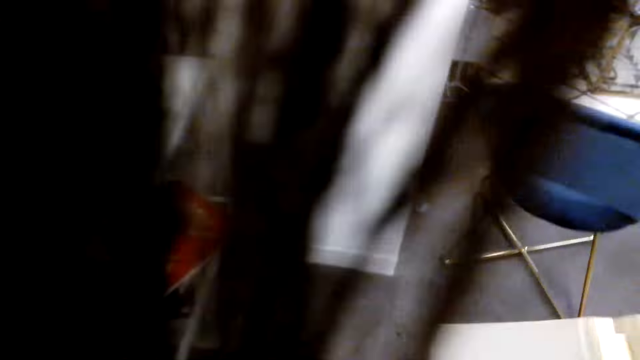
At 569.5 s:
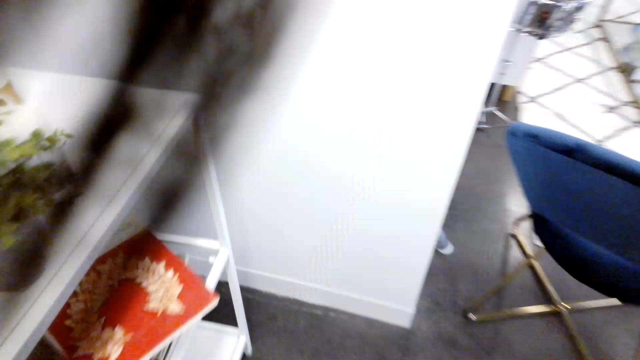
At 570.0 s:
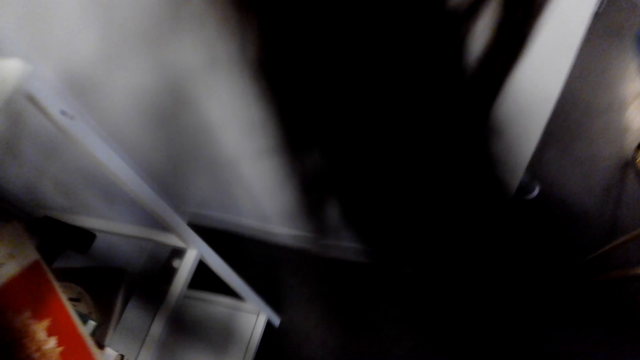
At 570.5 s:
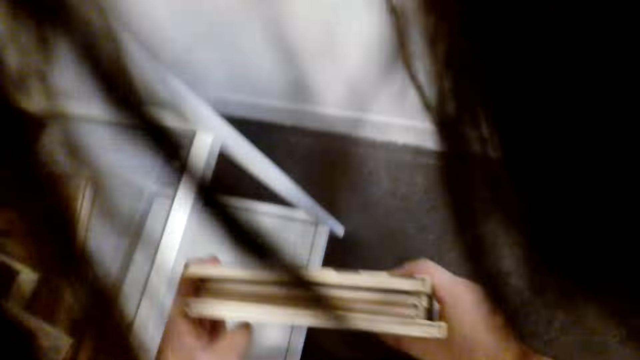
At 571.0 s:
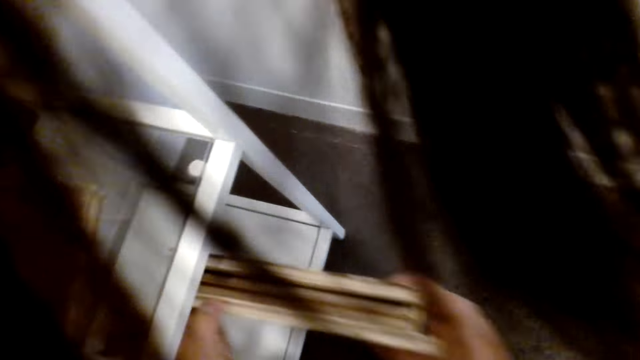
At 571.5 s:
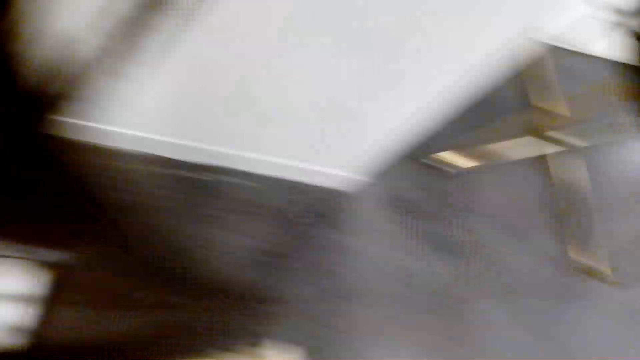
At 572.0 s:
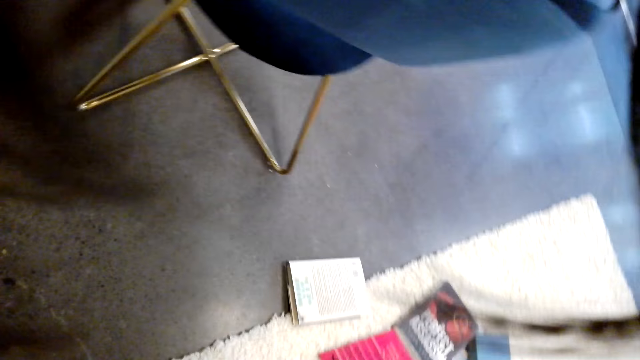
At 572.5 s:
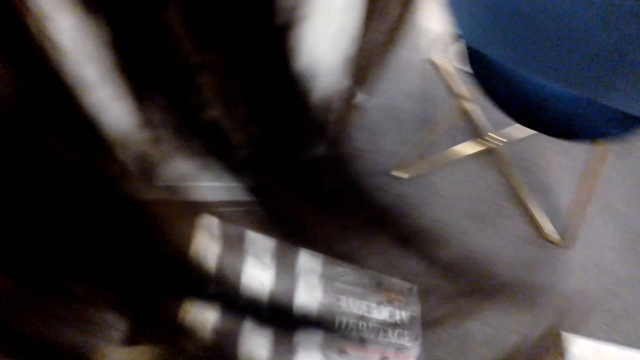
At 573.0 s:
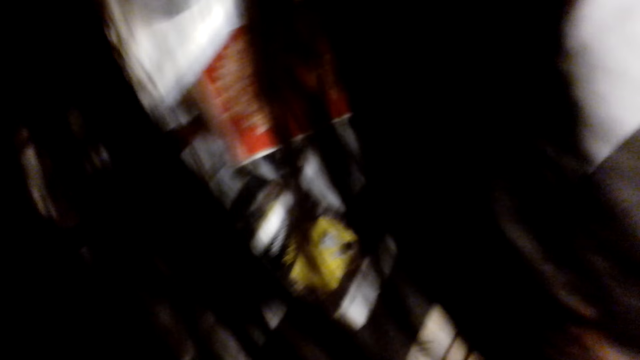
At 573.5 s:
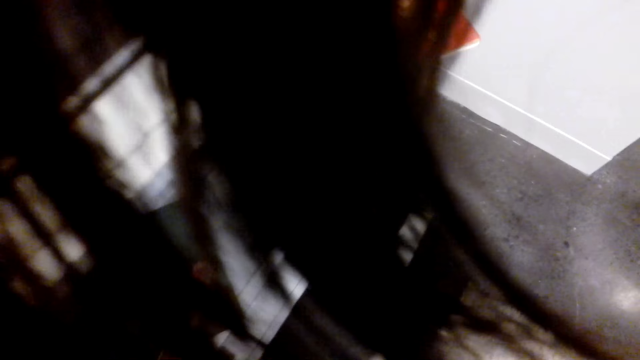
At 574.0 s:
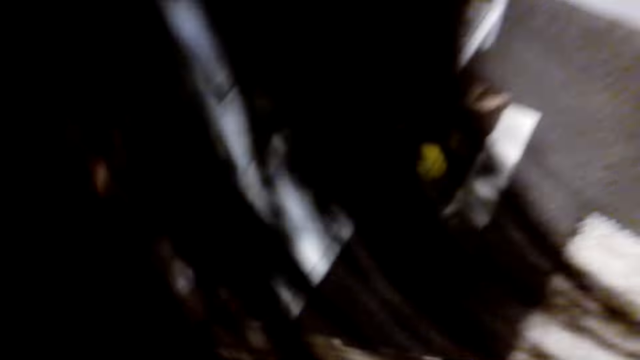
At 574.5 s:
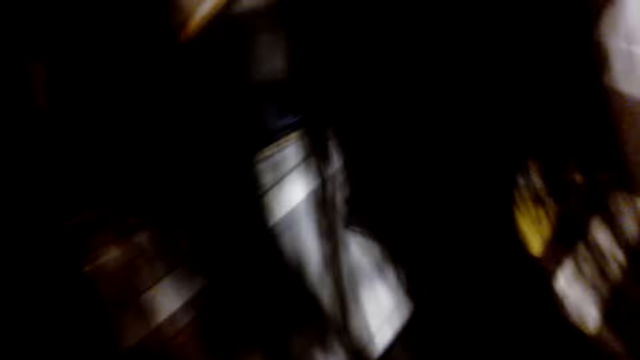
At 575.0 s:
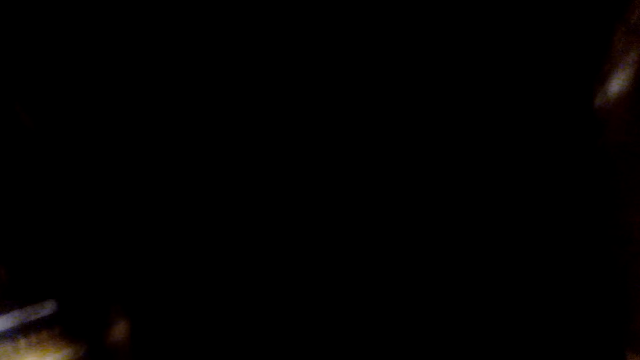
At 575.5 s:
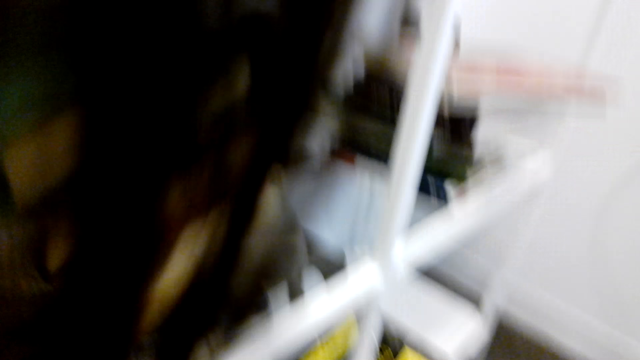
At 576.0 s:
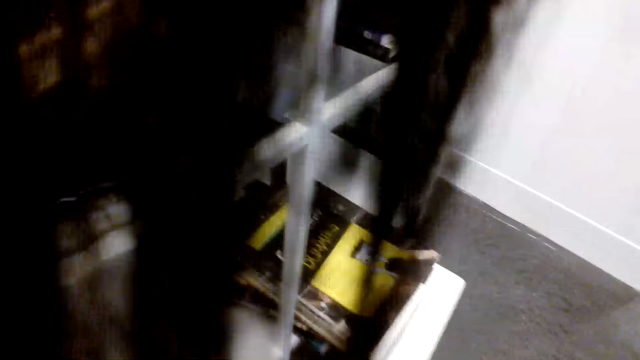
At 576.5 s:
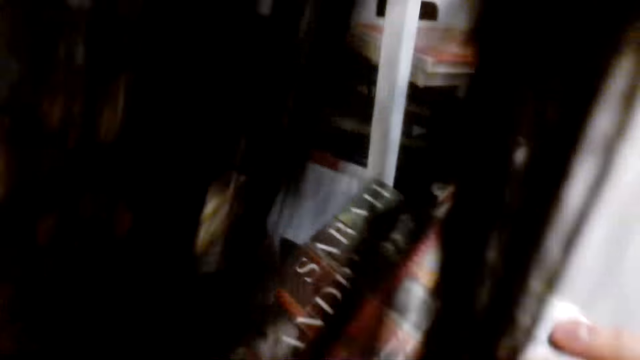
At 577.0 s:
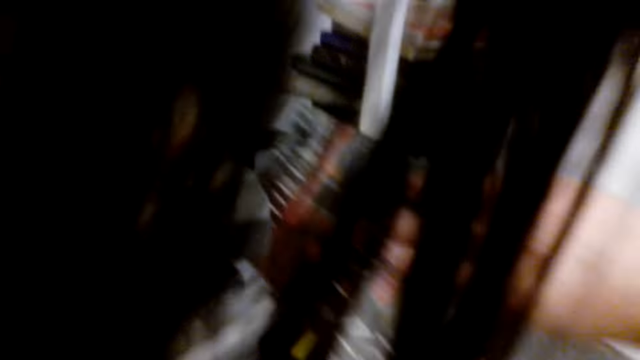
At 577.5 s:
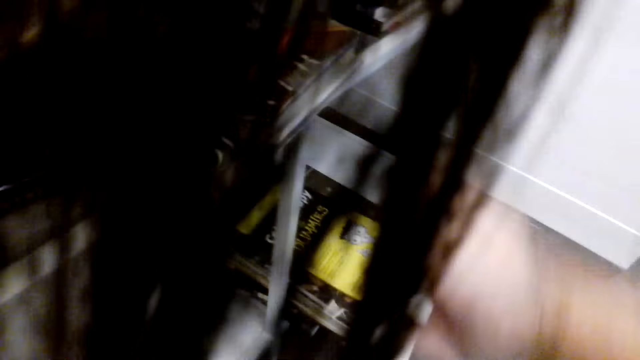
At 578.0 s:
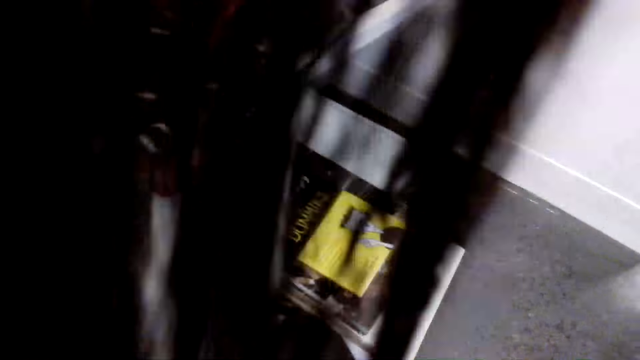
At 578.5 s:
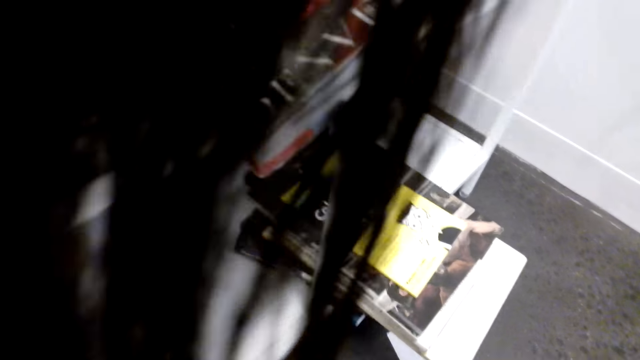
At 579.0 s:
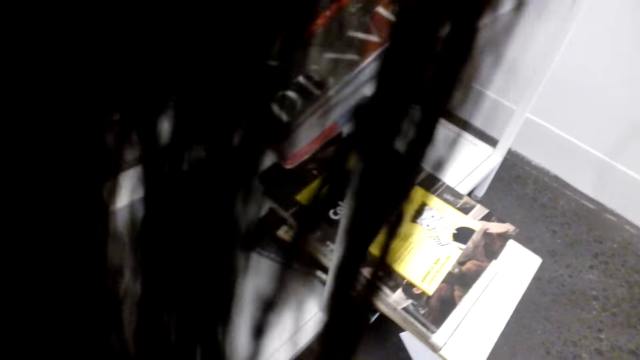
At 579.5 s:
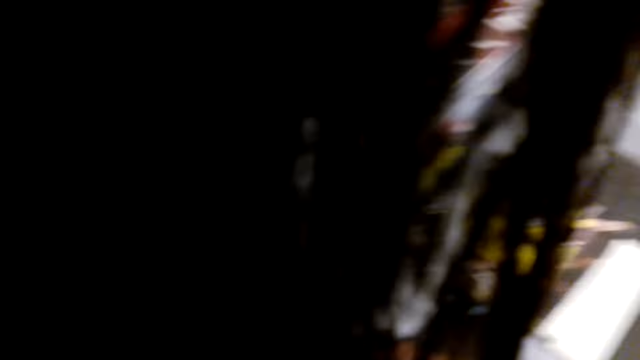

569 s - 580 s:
The camera wearer puts the book in the shelf and lifts books.

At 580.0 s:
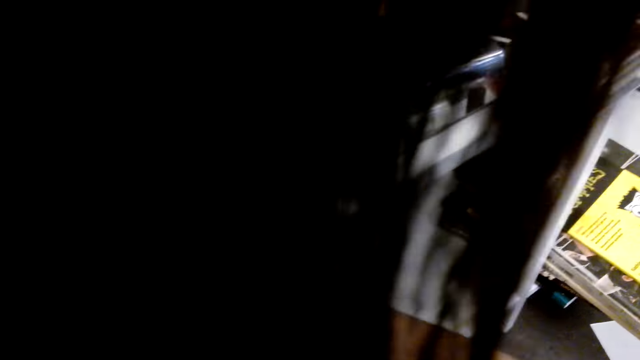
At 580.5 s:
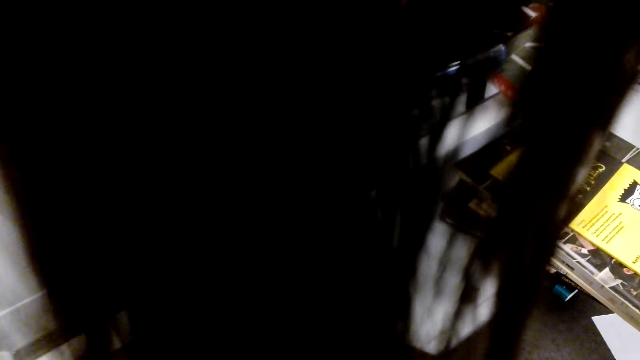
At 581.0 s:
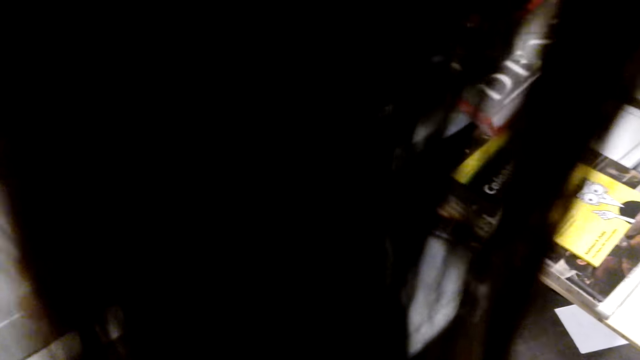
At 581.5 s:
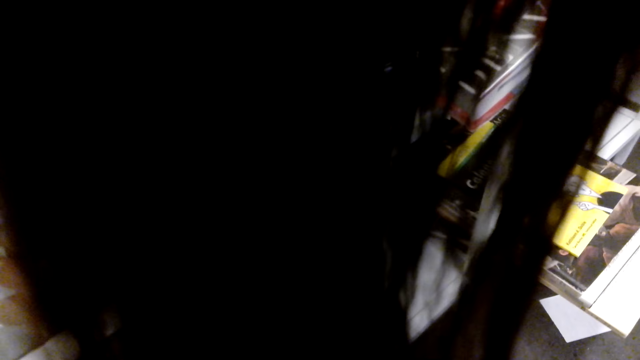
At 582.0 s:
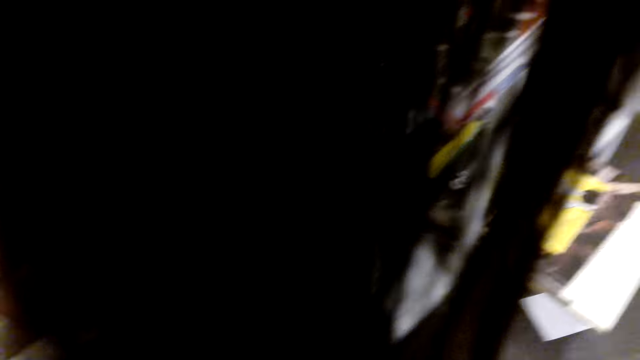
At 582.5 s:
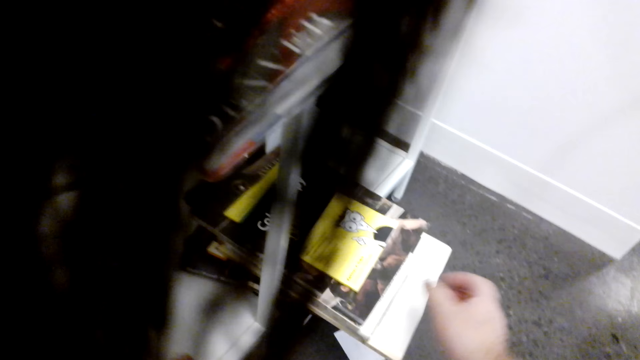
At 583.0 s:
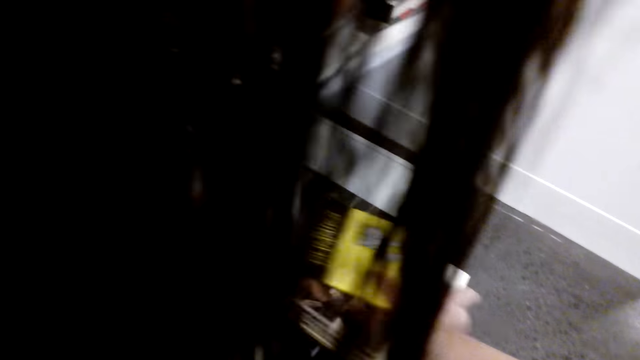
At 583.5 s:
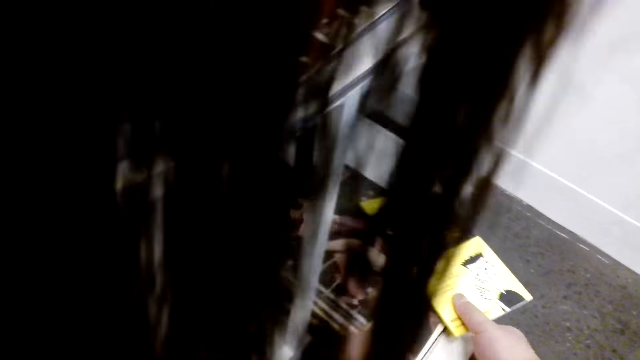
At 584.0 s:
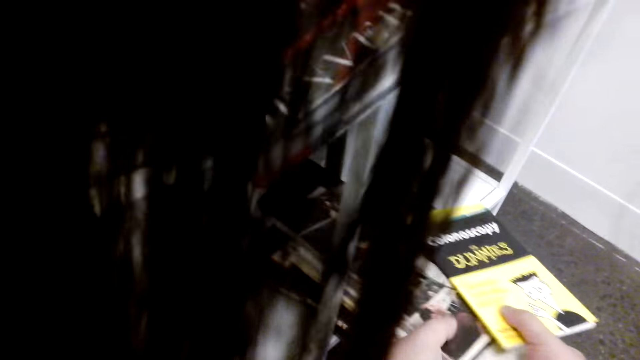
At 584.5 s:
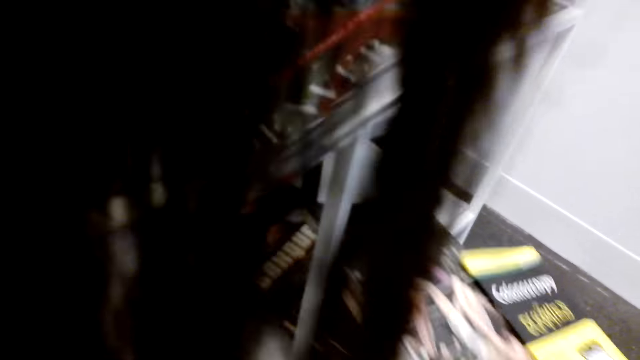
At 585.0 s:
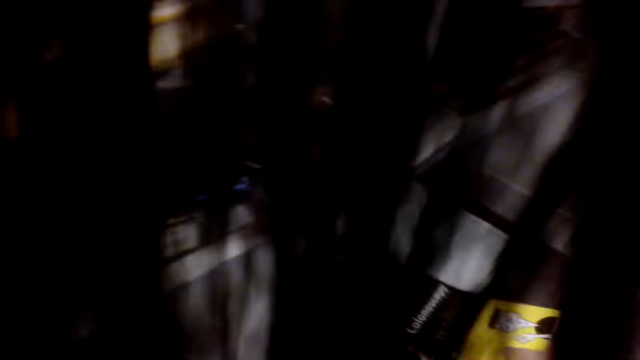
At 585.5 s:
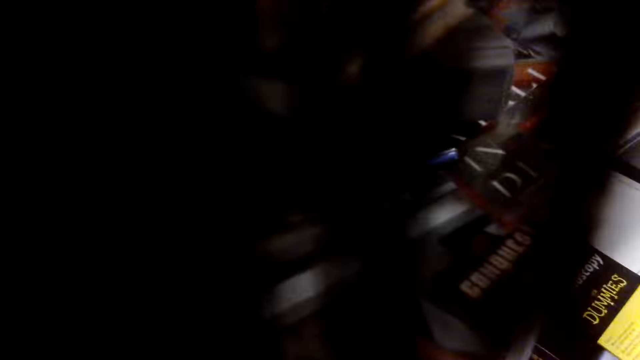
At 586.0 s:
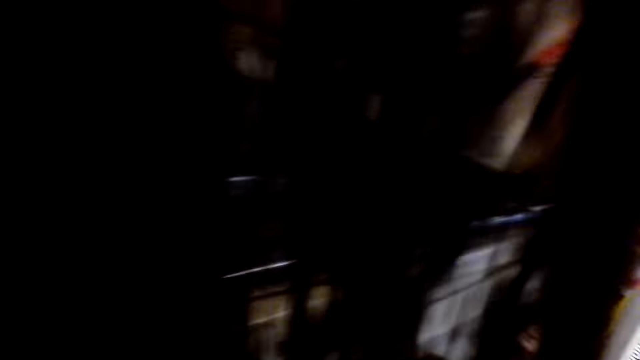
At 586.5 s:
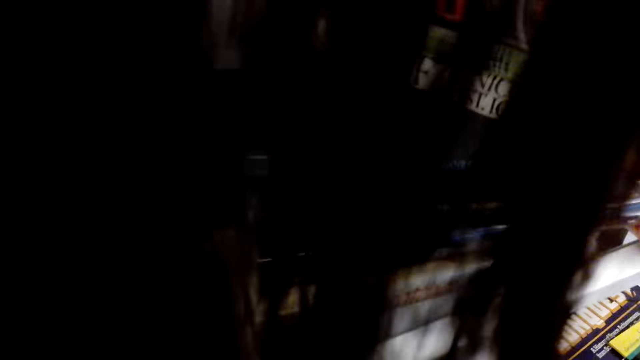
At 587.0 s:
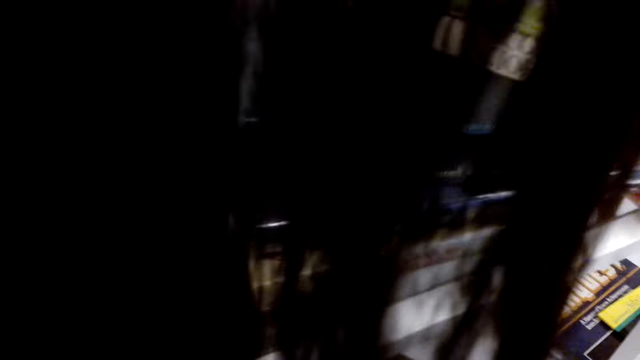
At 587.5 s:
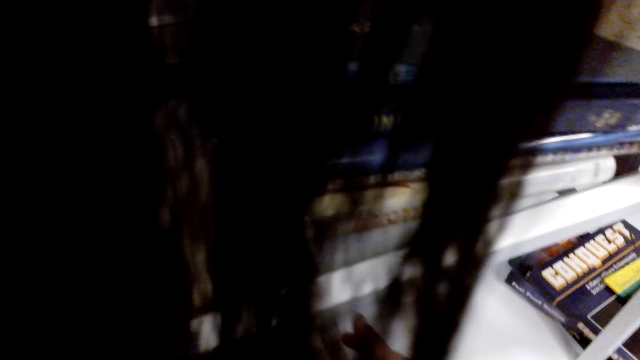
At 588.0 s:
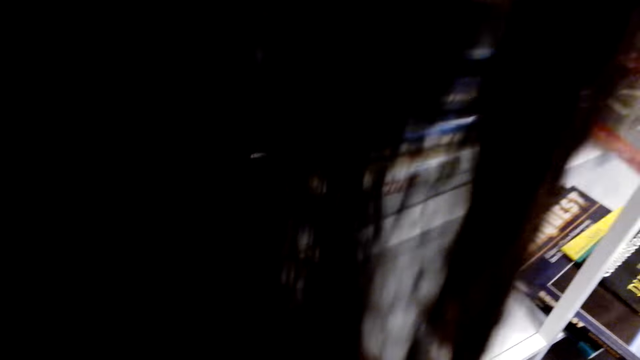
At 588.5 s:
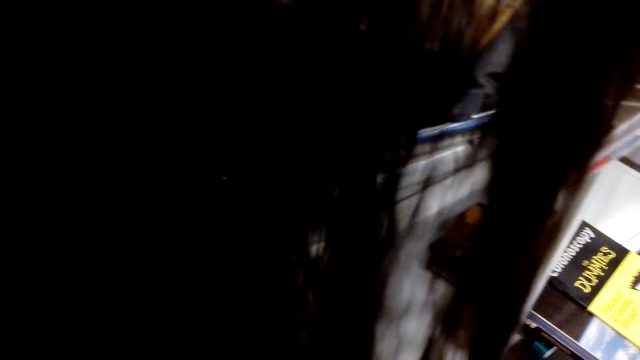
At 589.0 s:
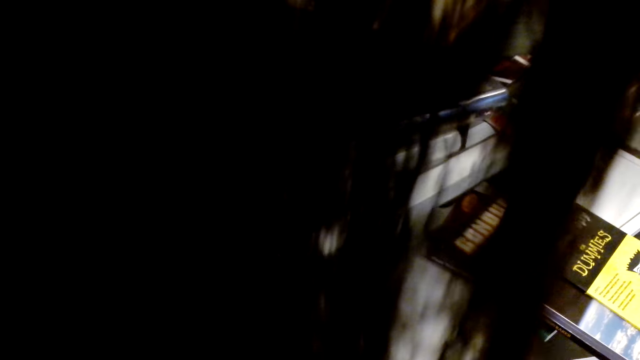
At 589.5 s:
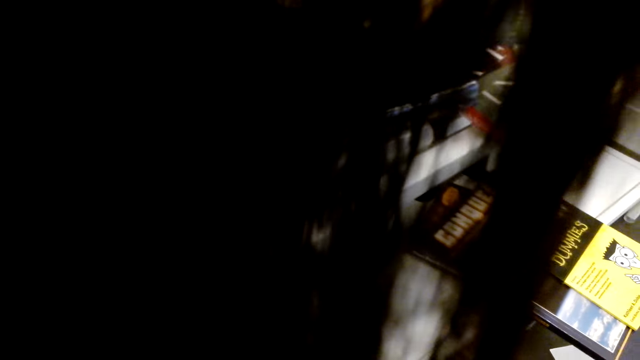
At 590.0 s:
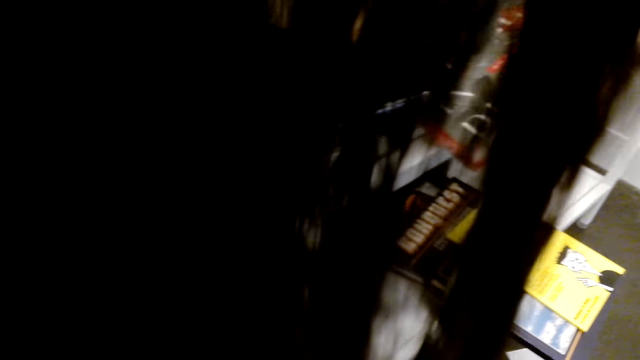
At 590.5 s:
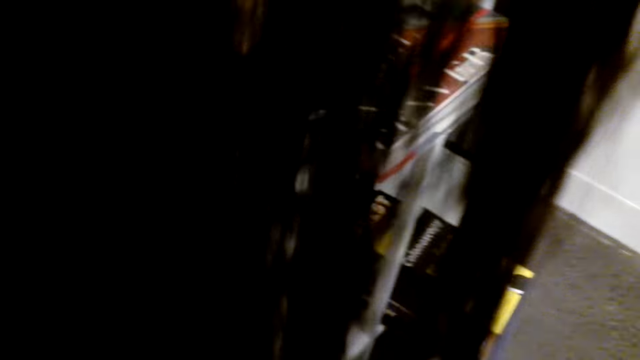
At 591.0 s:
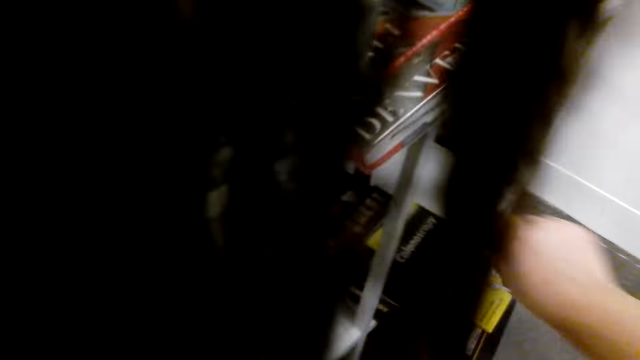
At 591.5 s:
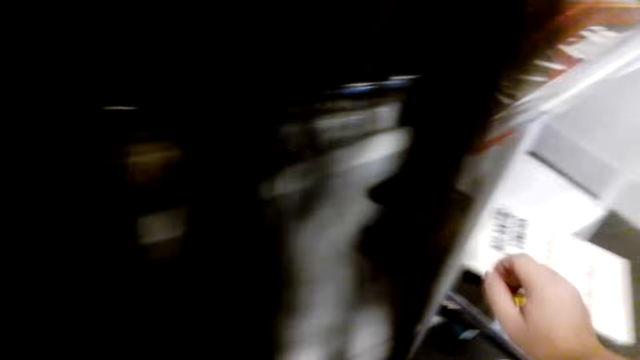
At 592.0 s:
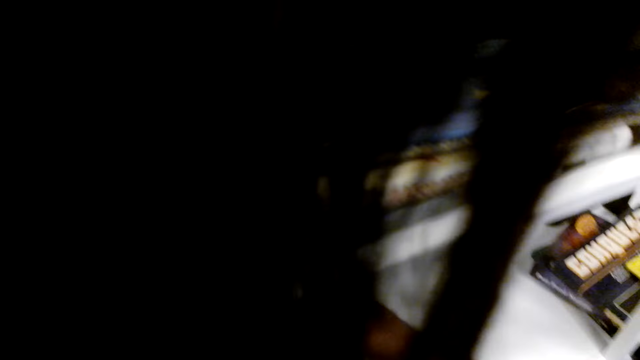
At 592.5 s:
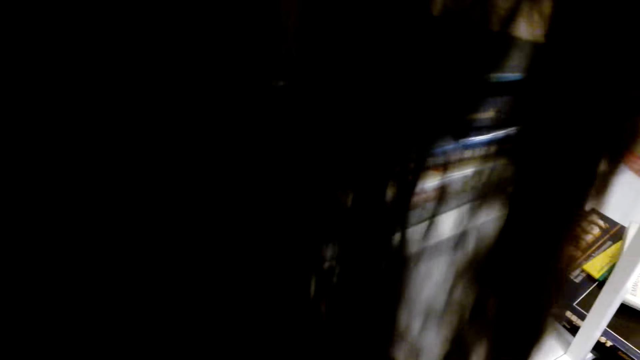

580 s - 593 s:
The camera wearer puts a book on the shelf. They lift books. They put a book on the shelf.
